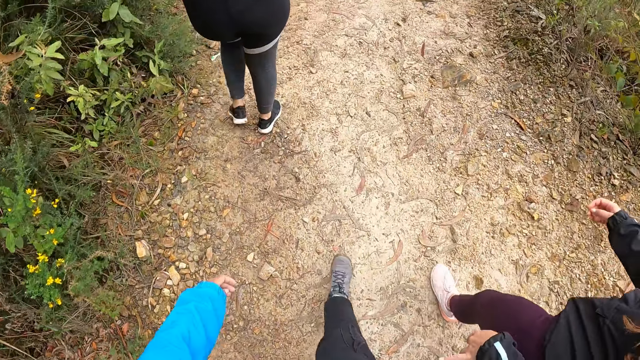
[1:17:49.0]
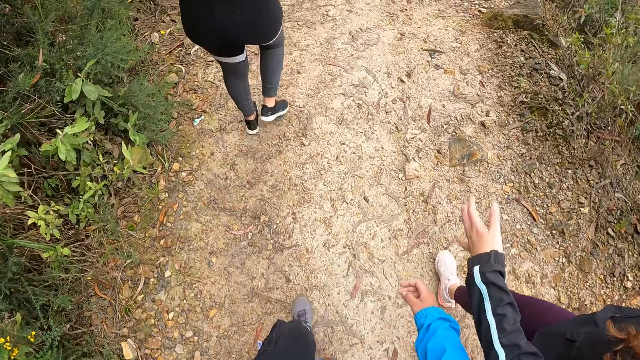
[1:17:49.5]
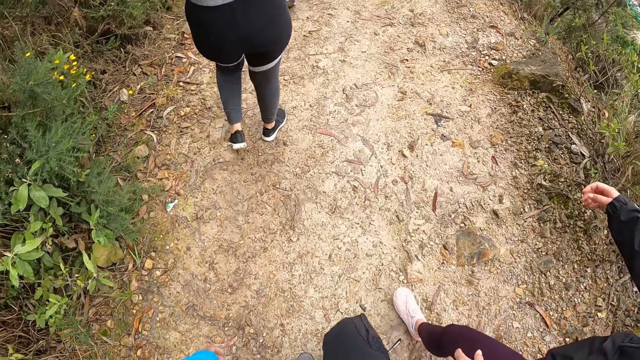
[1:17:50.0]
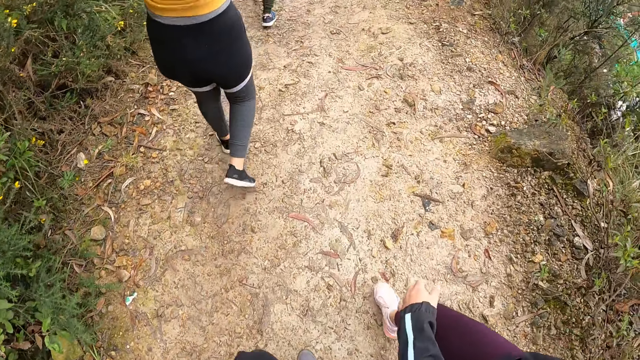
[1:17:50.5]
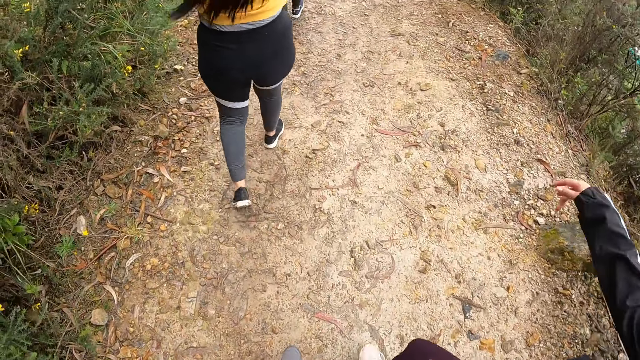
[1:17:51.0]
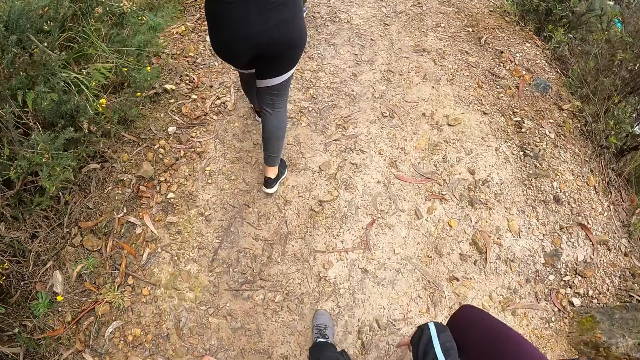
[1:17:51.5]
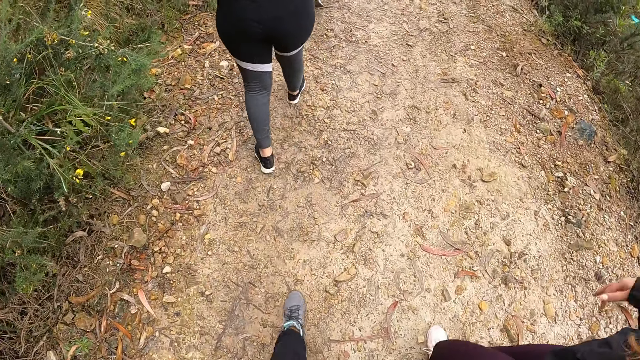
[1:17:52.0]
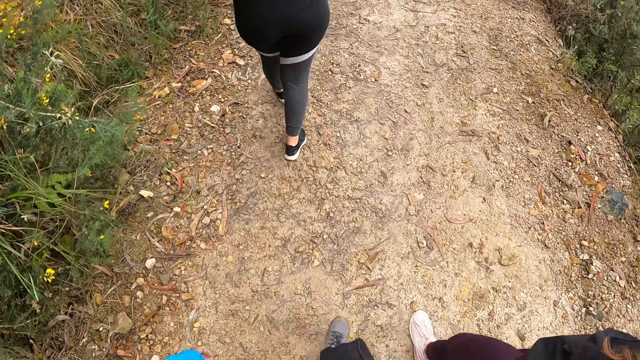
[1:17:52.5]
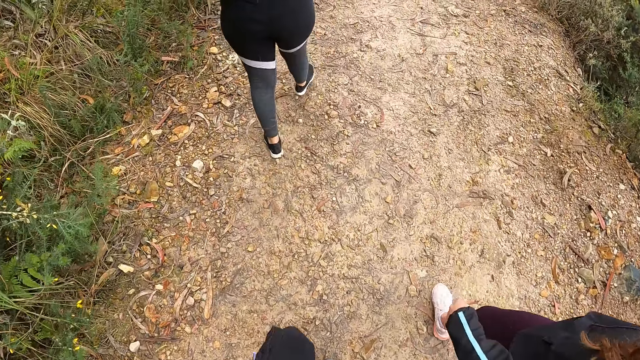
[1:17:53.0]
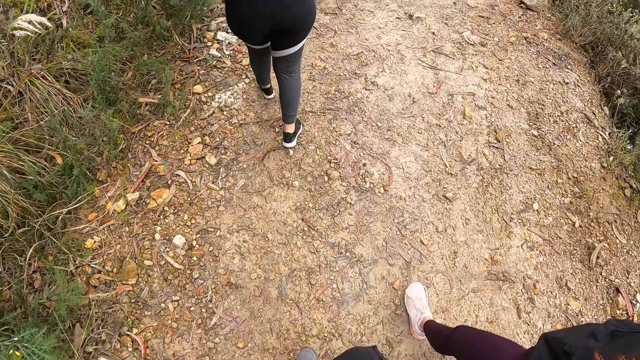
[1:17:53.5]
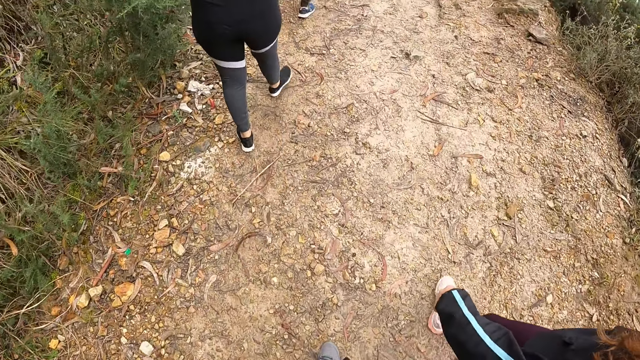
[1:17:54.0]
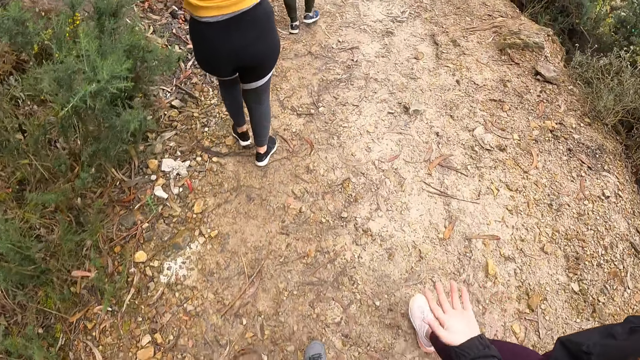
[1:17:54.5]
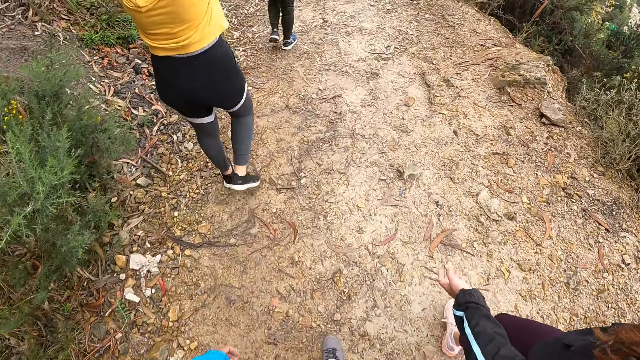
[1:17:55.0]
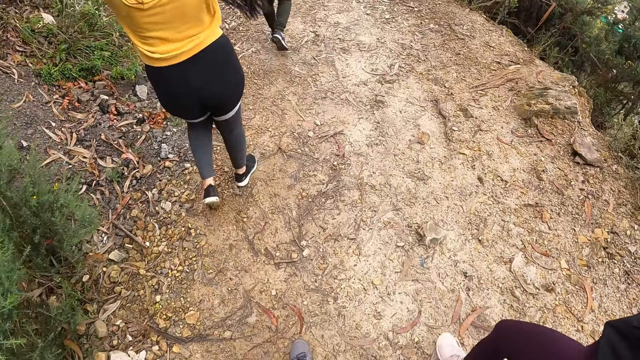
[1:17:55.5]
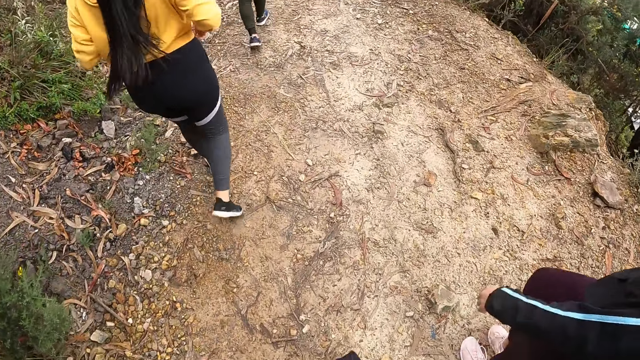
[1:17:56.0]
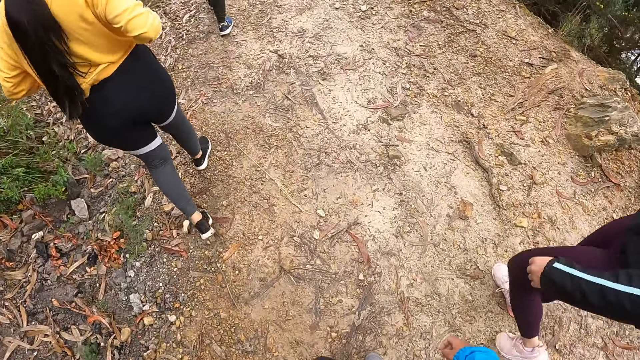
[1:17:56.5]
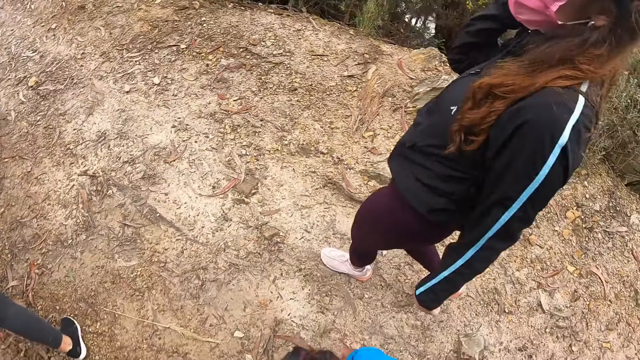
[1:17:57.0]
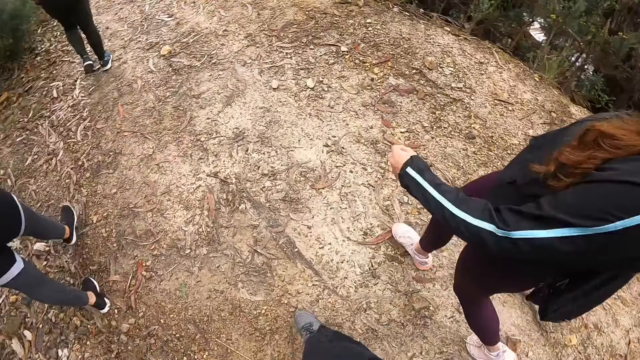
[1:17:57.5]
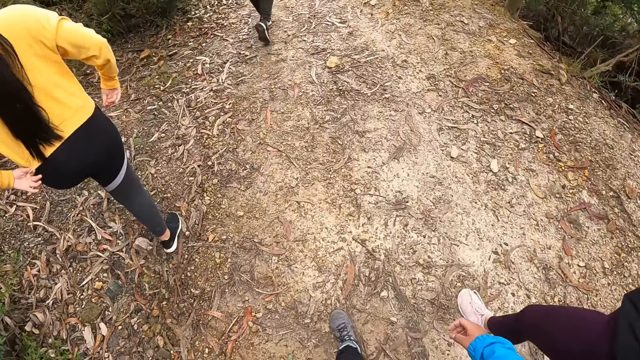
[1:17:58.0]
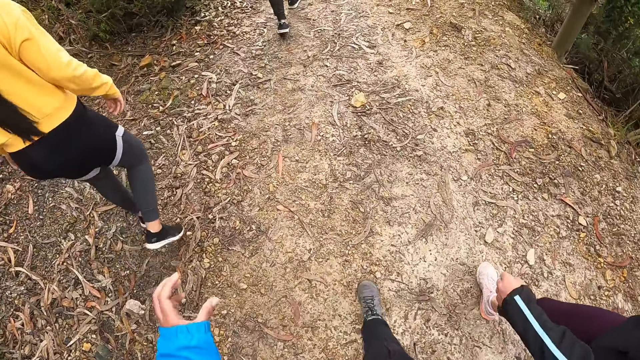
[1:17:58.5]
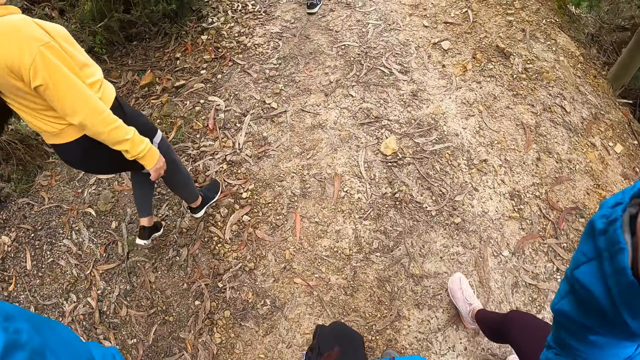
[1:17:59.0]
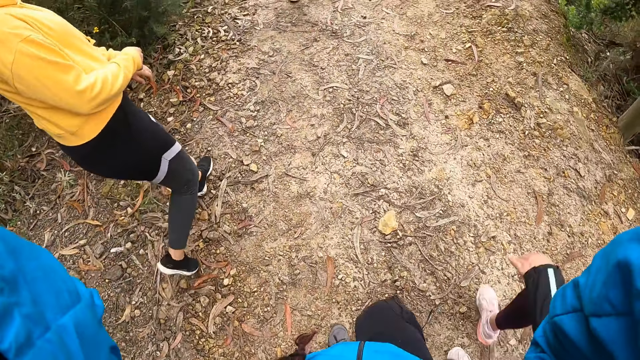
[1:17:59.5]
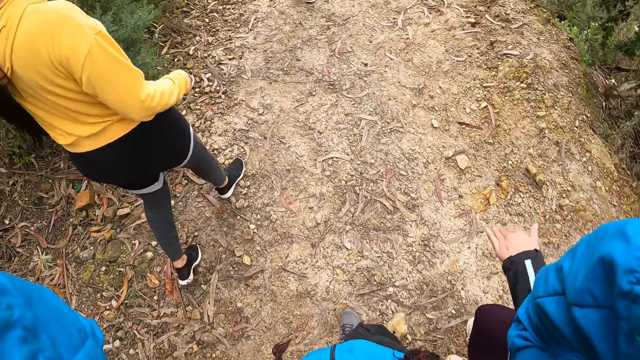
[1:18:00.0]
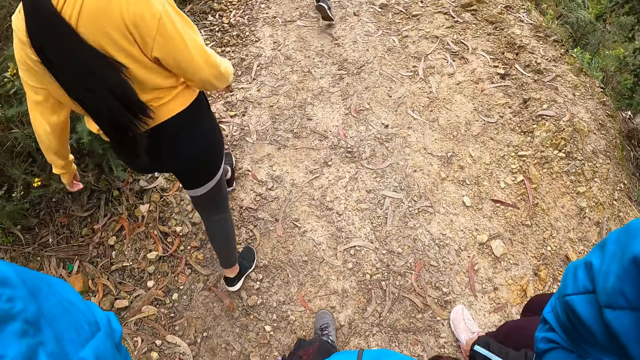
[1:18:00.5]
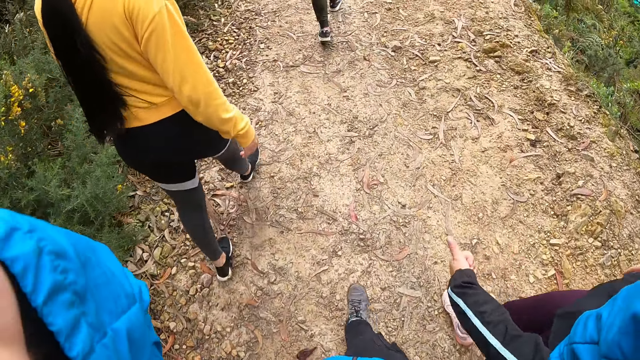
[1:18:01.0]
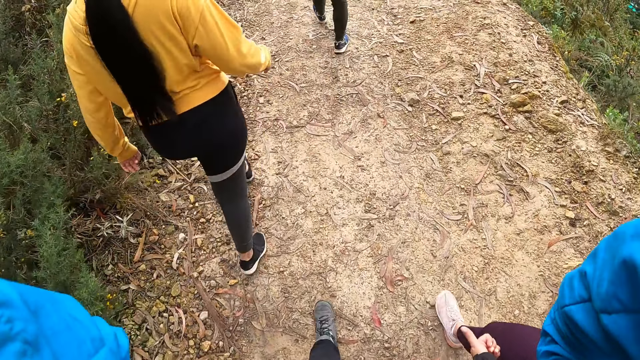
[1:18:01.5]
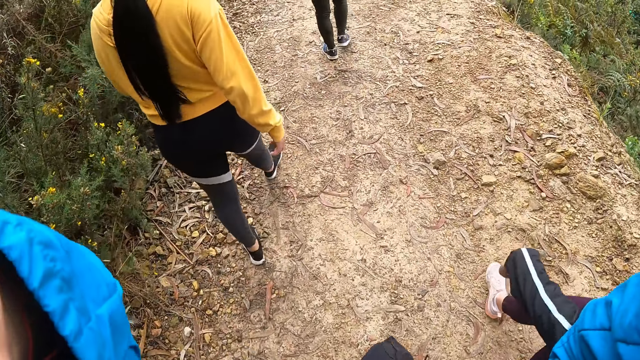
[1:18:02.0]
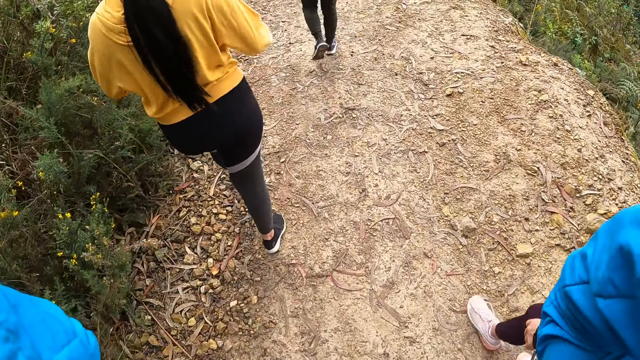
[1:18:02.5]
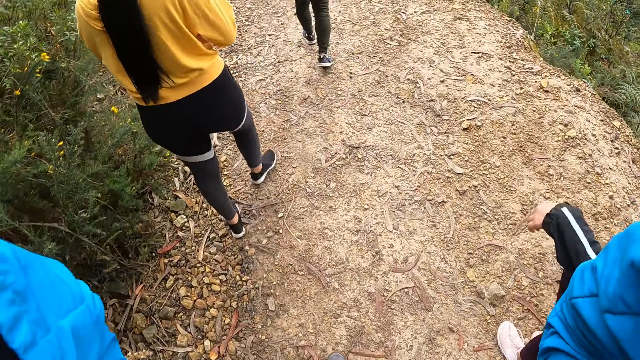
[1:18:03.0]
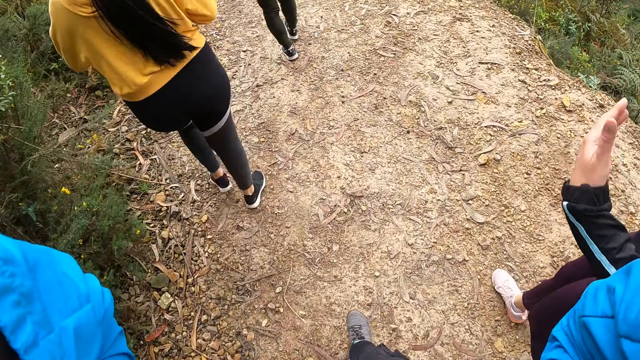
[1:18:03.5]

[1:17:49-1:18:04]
A woman adjusts her cloth with both hands. Another woman touches a nose mask on her face with her right hand. The camera wearer adjusts the camera.

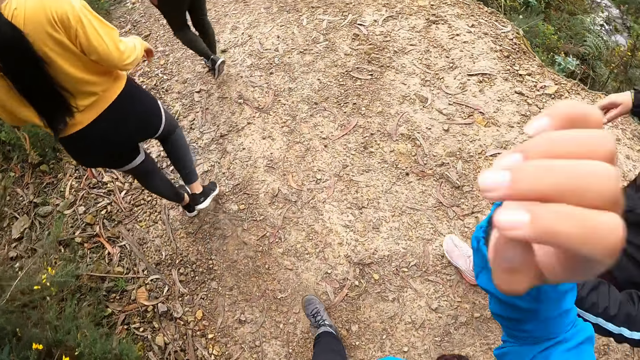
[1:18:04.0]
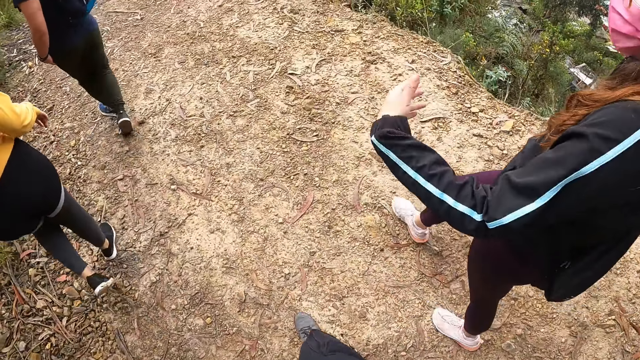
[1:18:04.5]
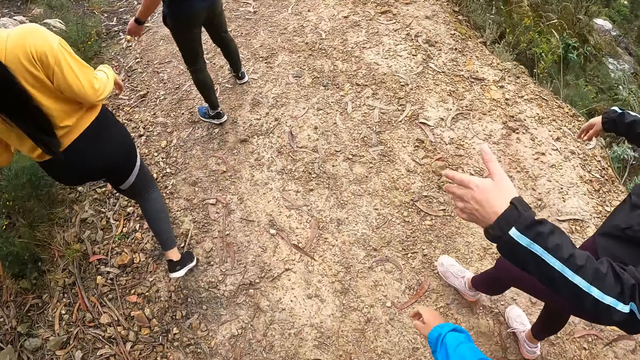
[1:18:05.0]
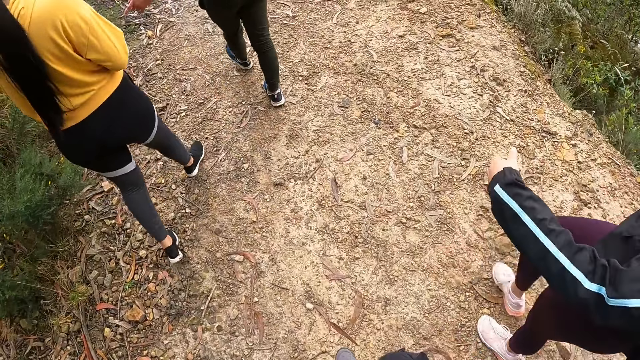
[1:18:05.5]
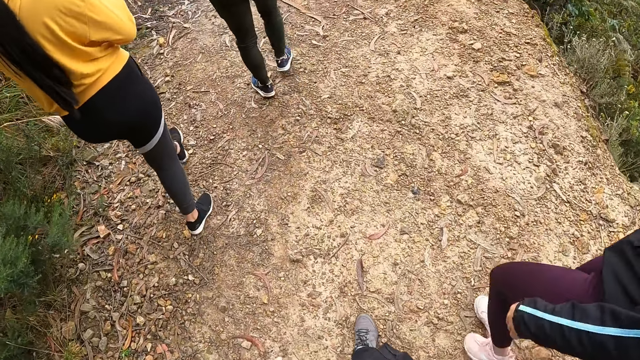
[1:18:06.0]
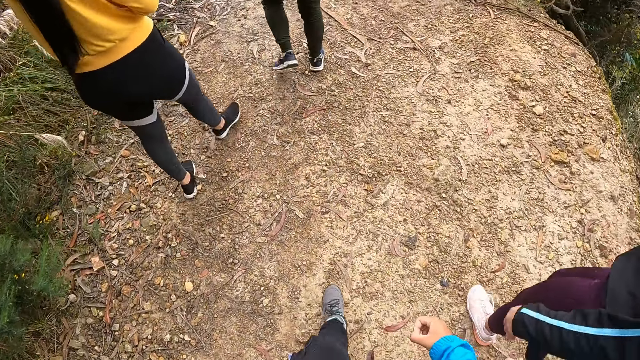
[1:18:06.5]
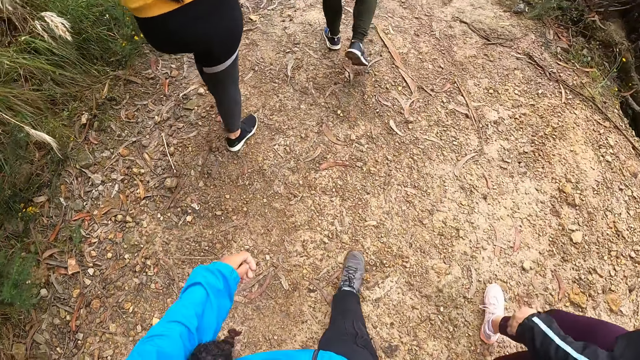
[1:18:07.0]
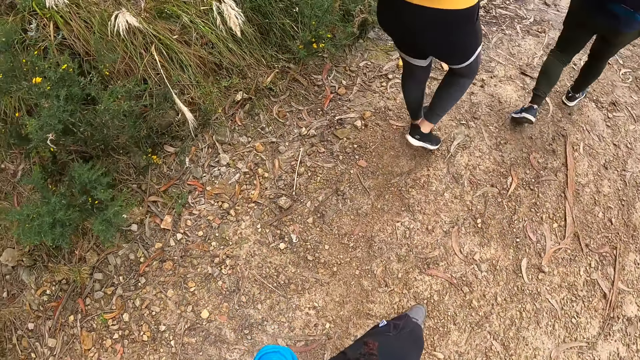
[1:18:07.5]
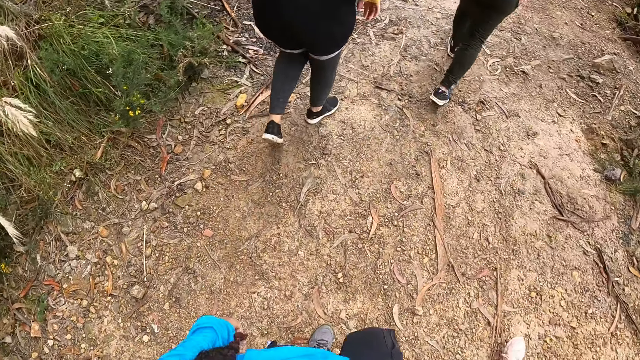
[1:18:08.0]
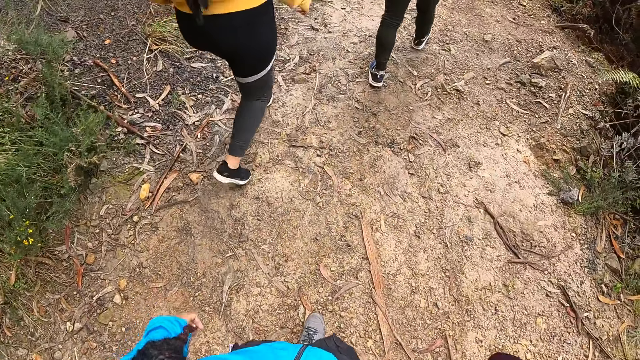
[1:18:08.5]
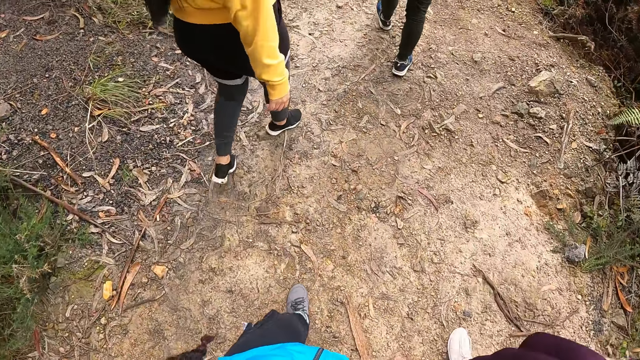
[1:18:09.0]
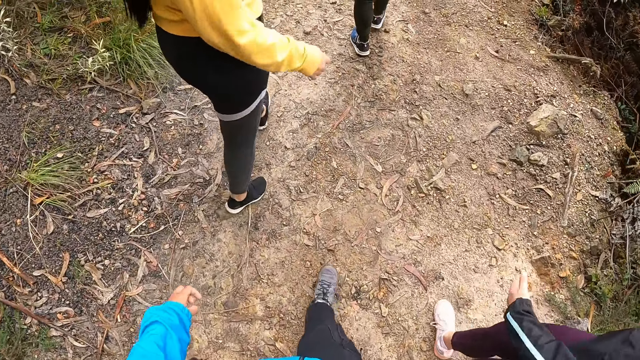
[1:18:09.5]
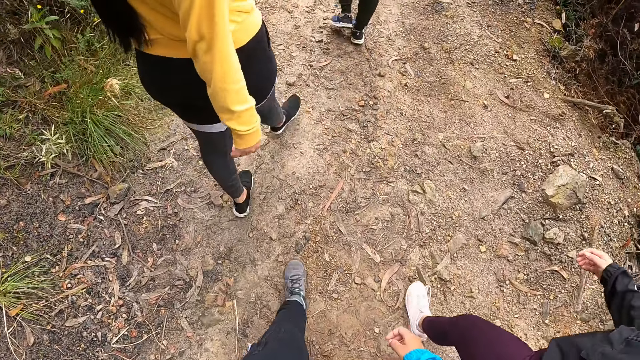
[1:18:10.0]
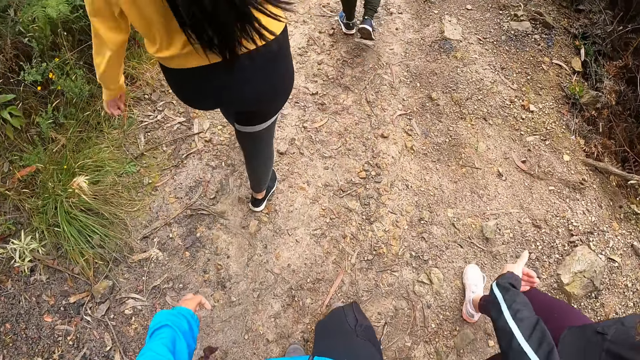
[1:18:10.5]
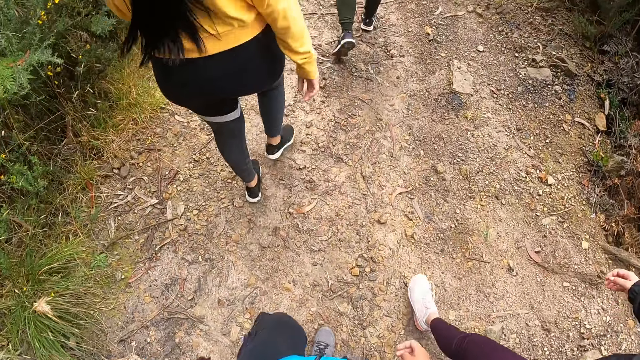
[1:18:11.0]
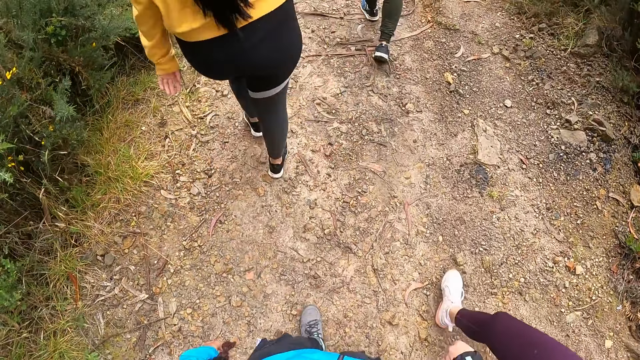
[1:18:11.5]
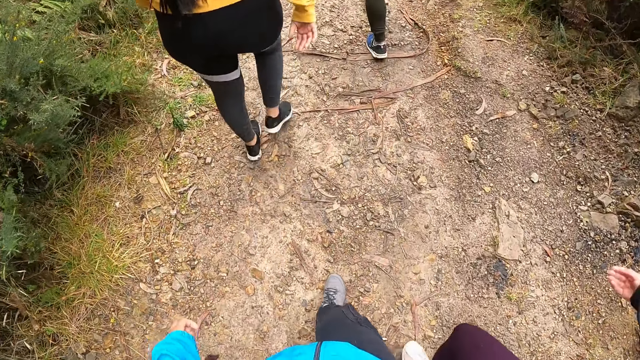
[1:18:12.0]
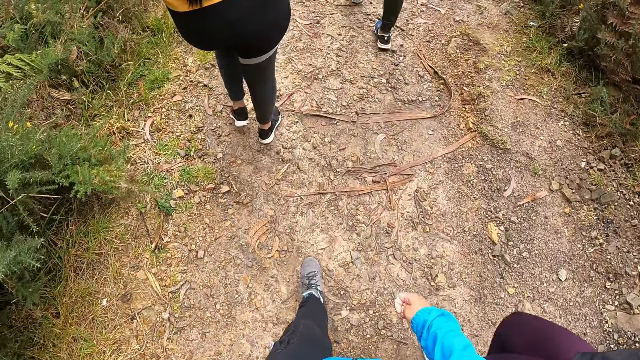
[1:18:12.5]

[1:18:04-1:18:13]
The camera wearer walks around.
